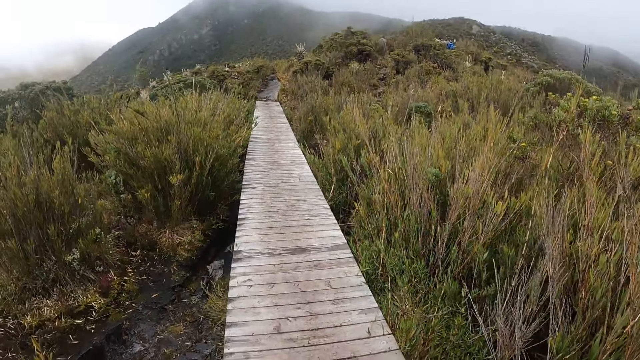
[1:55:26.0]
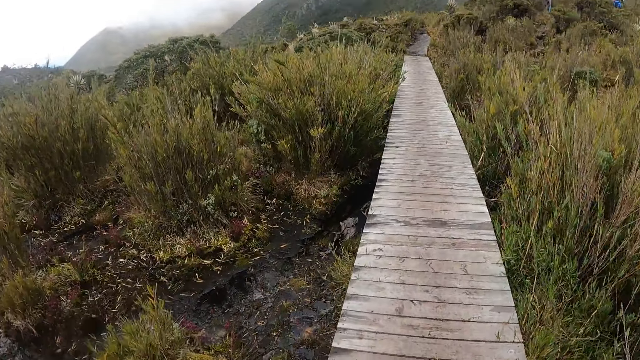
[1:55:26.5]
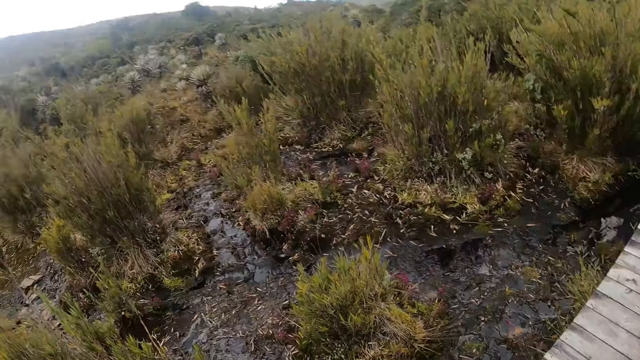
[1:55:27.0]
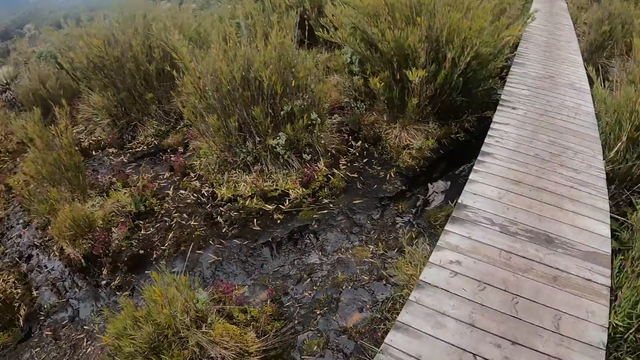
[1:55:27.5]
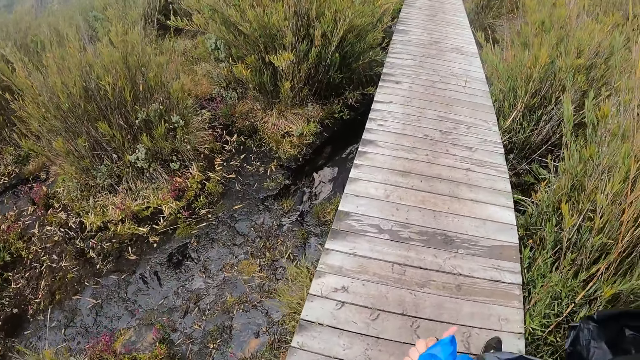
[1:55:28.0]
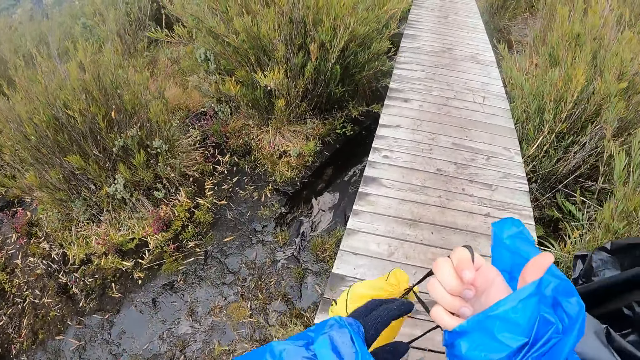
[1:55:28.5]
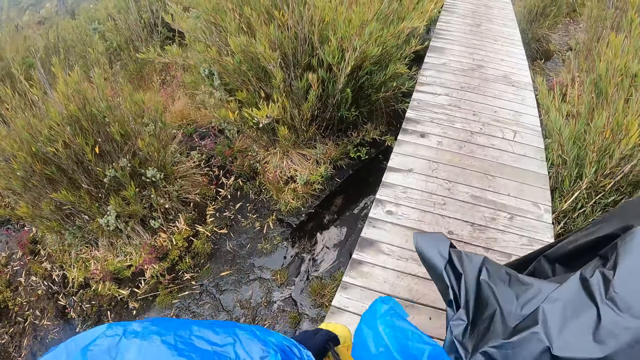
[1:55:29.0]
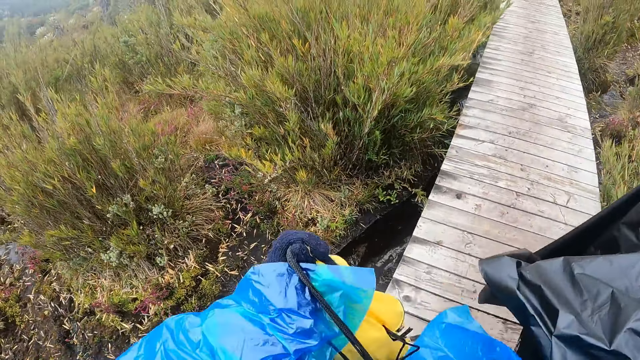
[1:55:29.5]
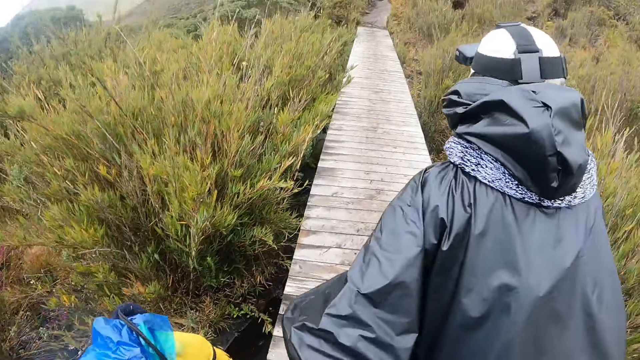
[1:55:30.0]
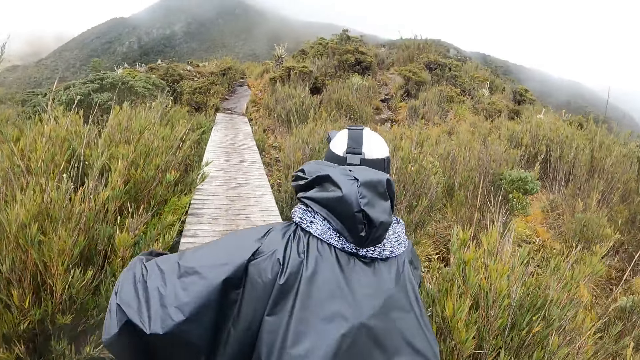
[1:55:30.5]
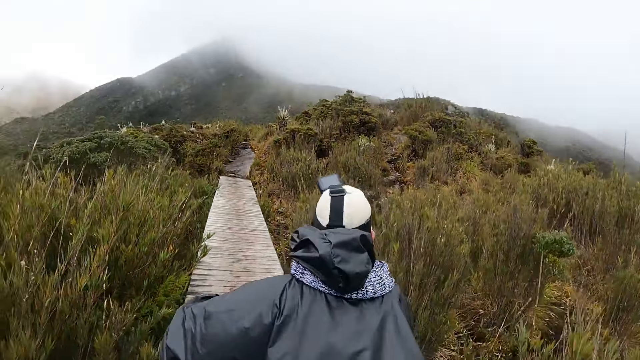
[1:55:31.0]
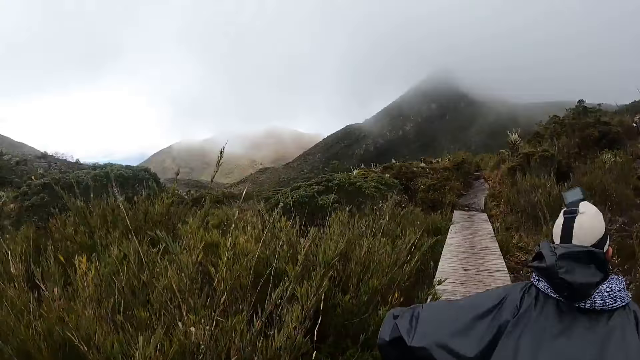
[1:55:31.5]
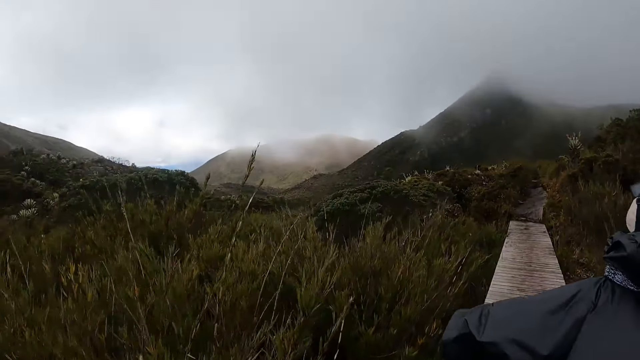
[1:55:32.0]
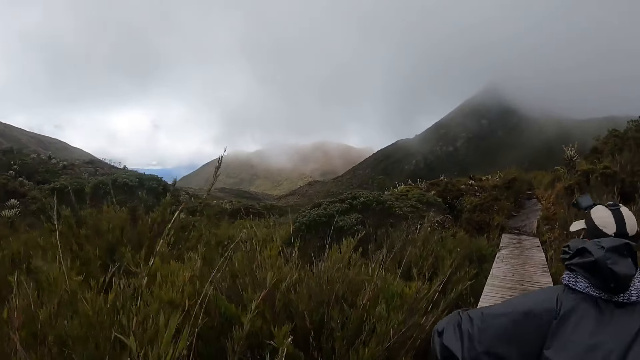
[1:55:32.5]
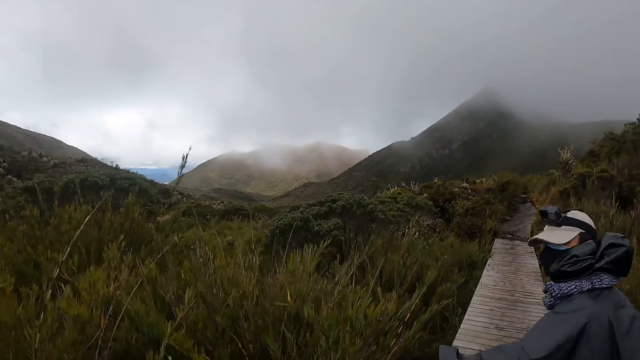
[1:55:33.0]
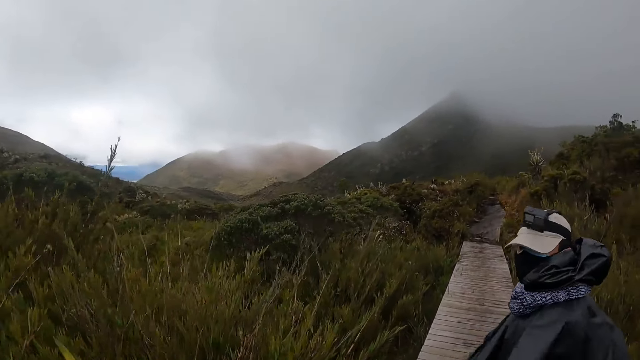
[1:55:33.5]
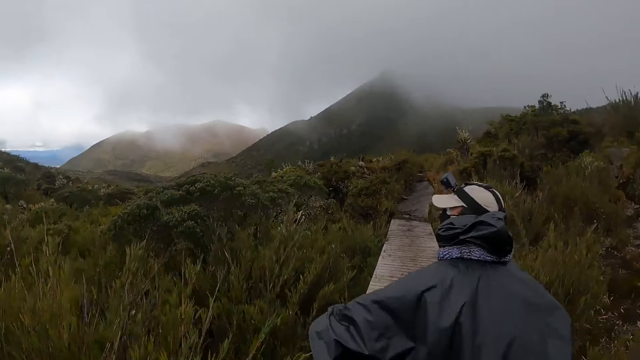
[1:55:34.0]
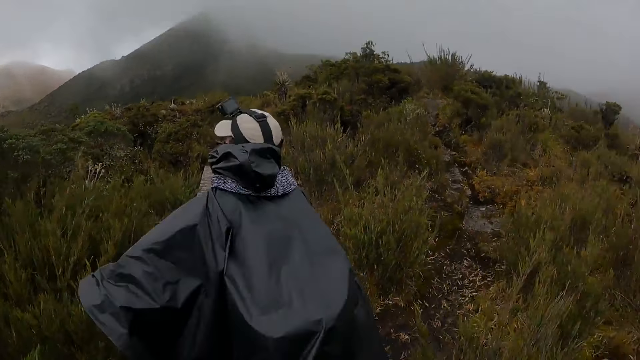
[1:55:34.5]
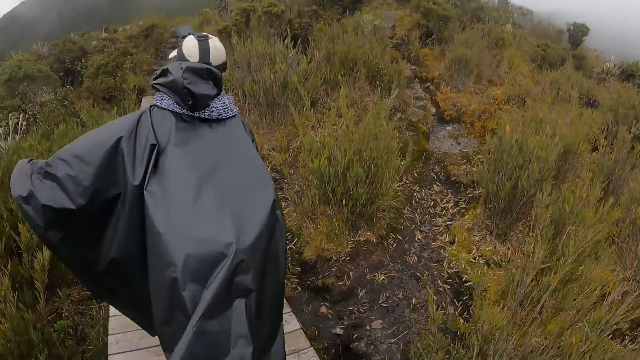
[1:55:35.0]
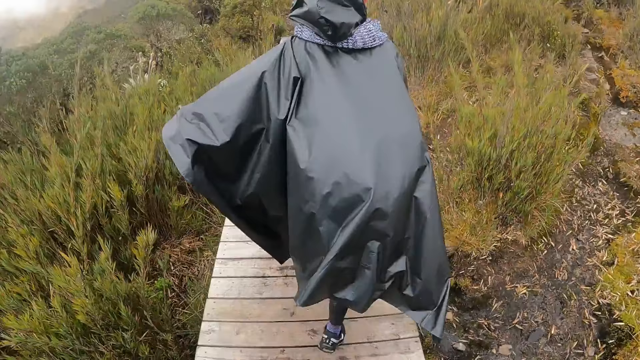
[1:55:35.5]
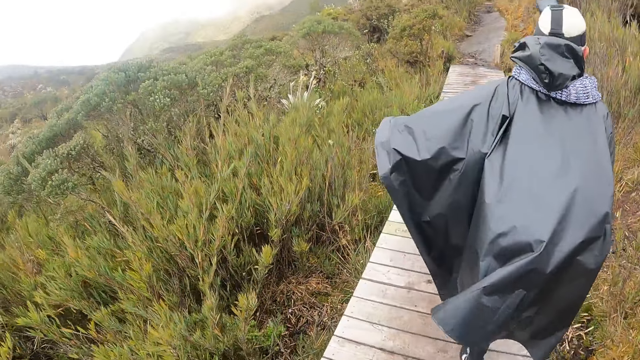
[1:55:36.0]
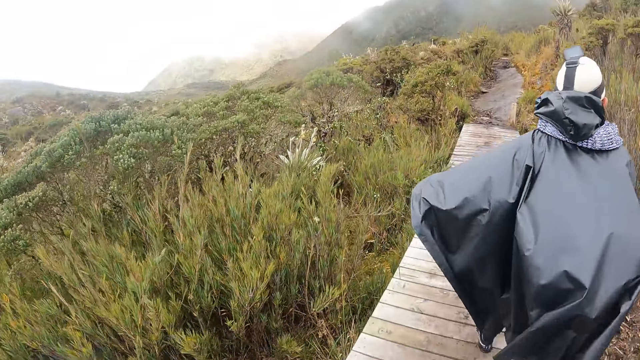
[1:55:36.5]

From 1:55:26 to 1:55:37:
The camera wearer walks on the wooden bridge. He transfers the yellow bag from his right hand to his left hand.

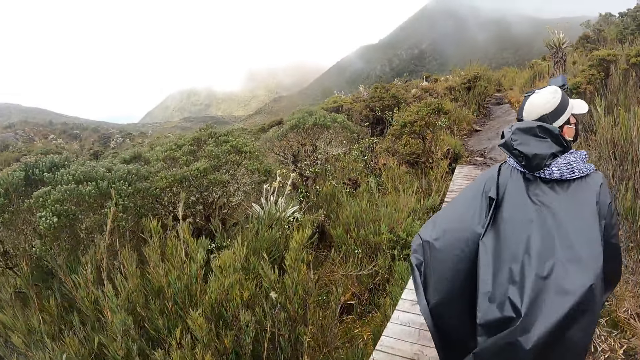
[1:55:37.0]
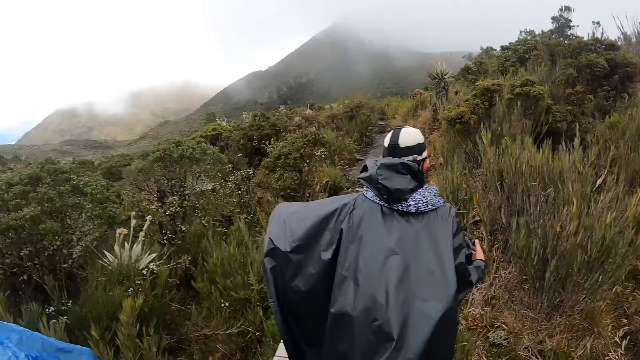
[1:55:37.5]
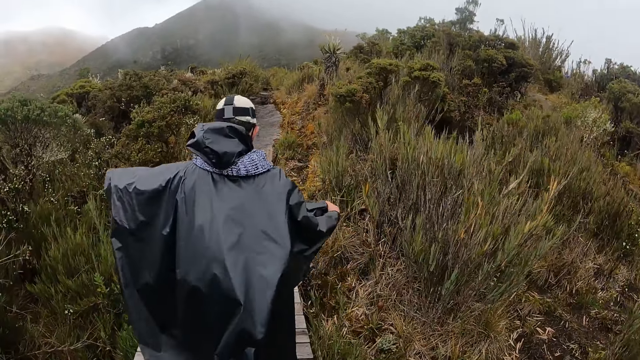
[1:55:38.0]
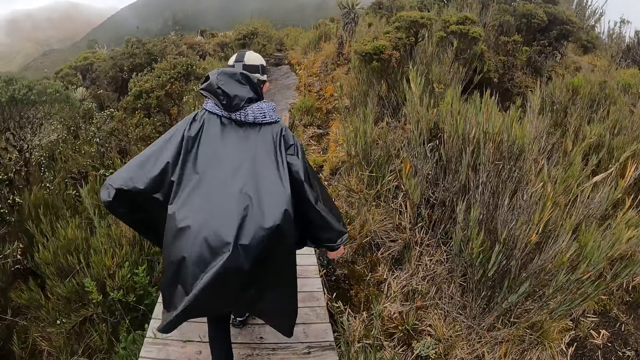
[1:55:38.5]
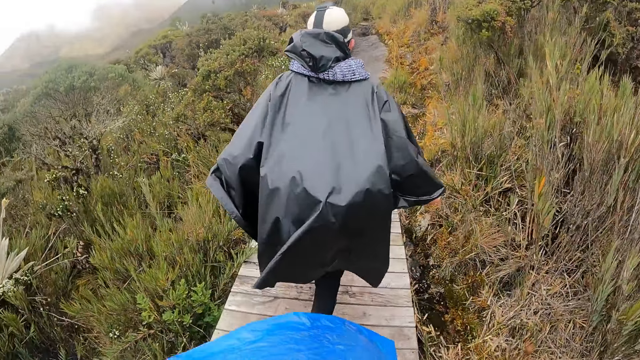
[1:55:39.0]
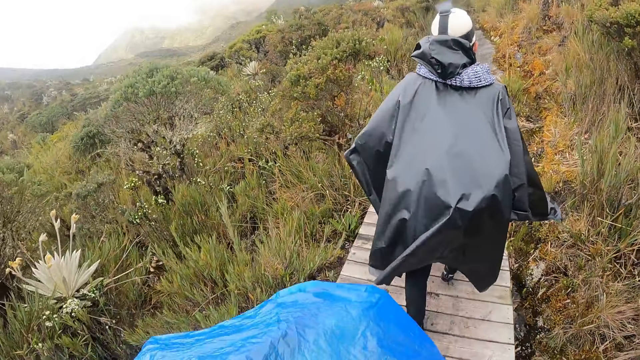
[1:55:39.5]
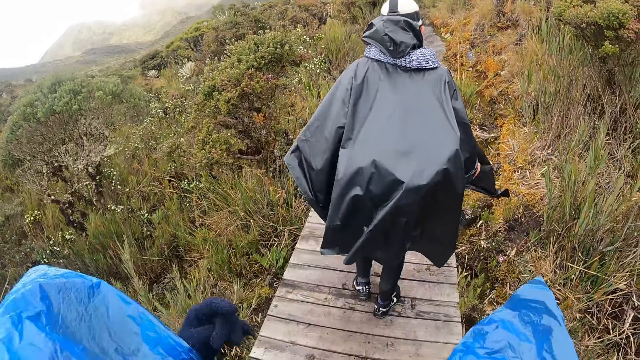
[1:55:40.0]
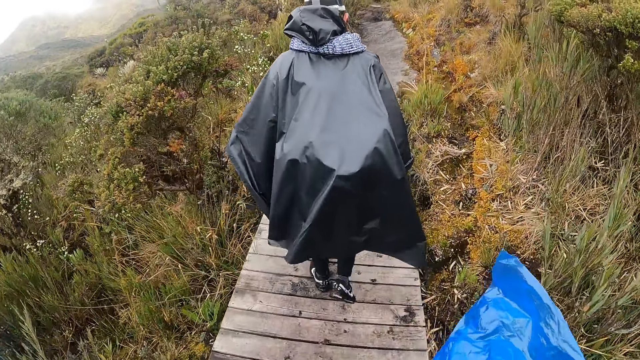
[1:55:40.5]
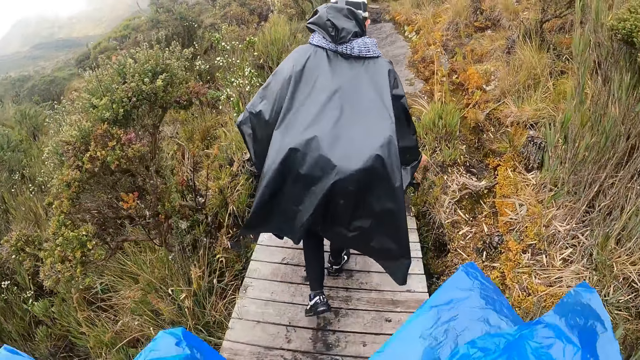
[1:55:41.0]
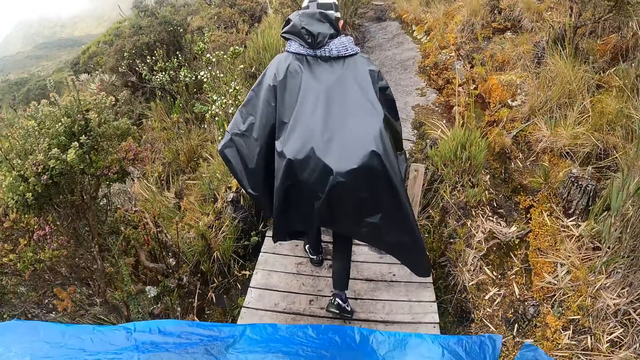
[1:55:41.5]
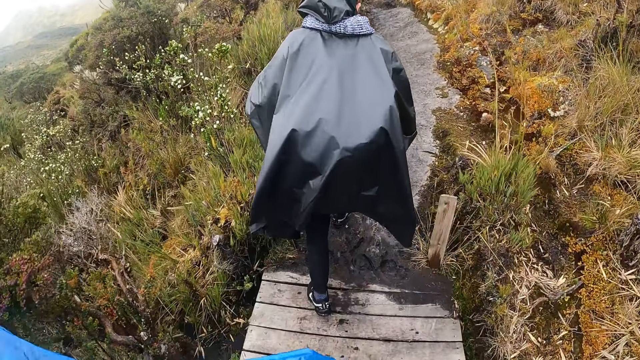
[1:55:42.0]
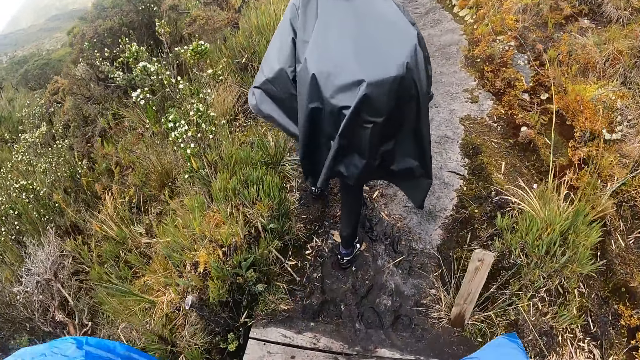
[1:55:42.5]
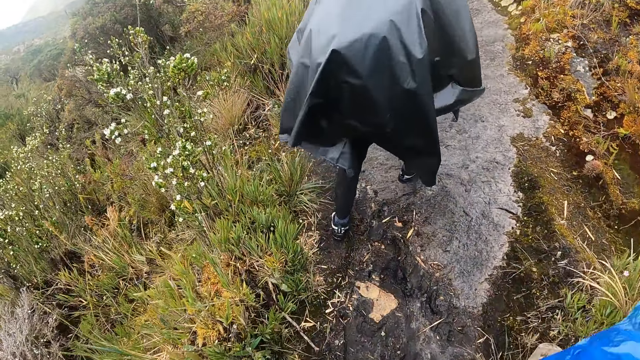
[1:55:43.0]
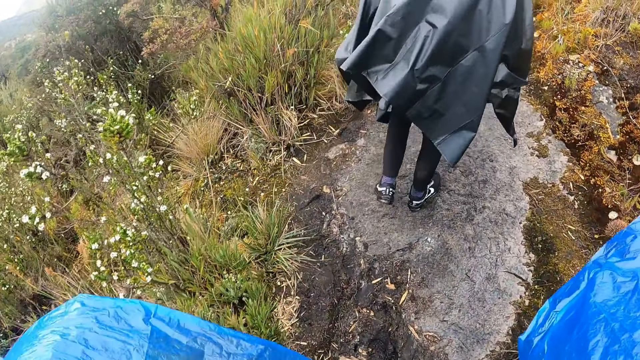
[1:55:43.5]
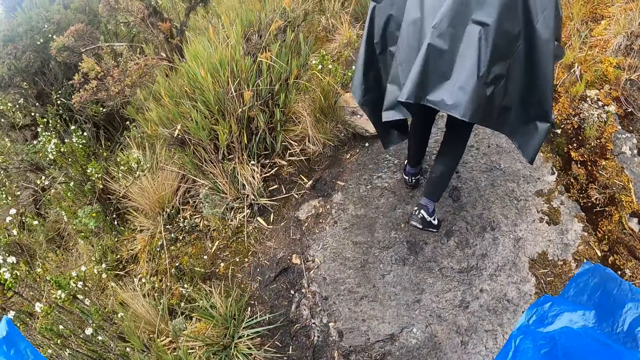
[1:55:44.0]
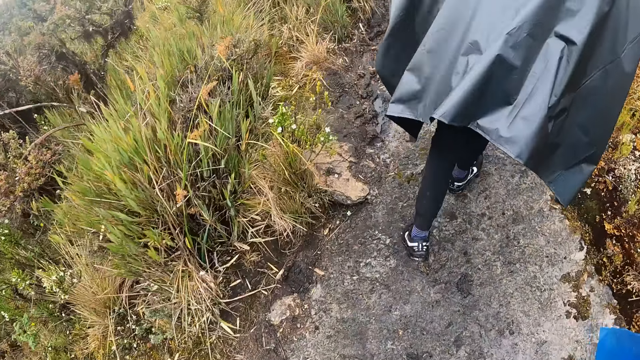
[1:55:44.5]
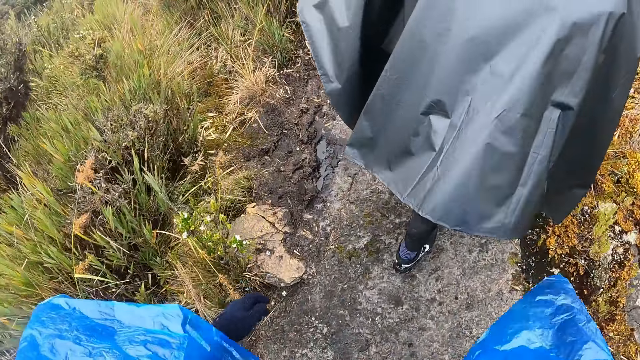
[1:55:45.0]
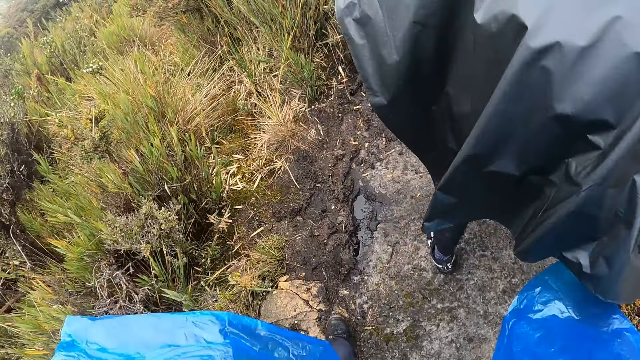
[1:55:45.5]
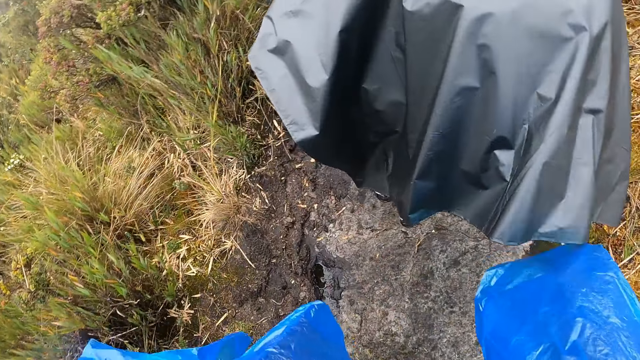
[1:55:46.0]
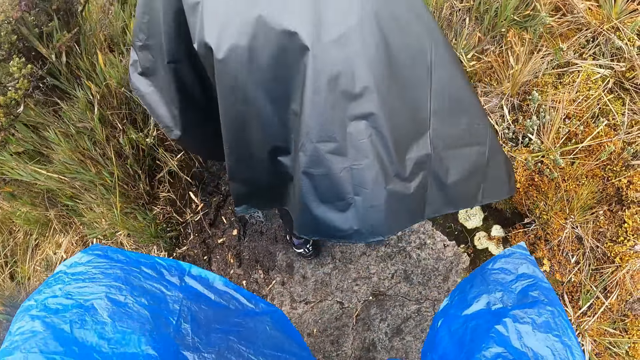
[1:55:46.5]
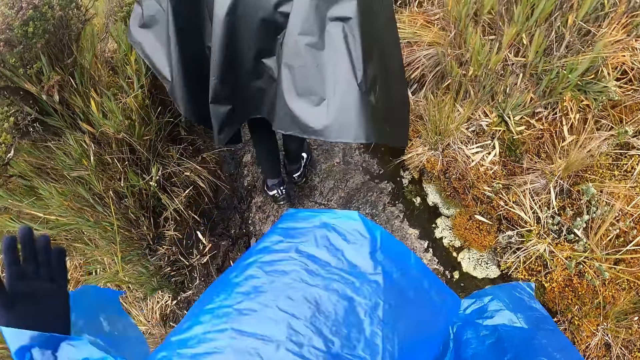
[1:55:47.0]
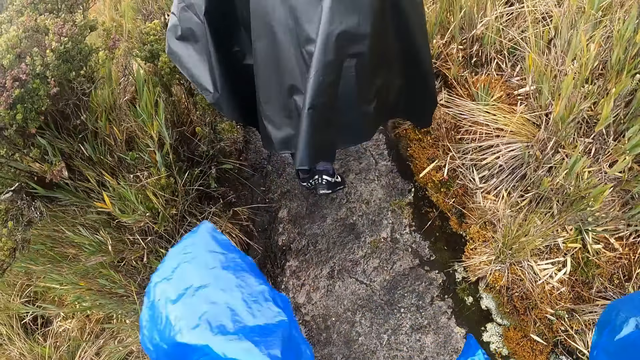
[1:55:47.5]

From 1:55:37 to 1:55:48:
The camera wearer walks through a path.
